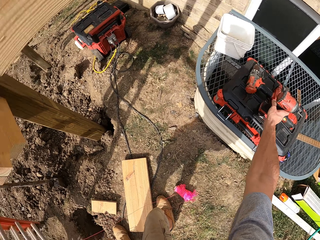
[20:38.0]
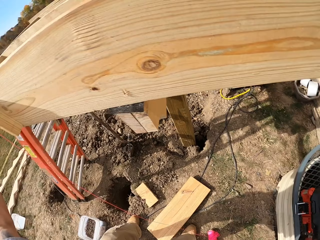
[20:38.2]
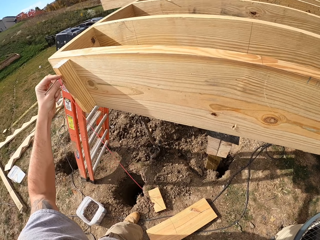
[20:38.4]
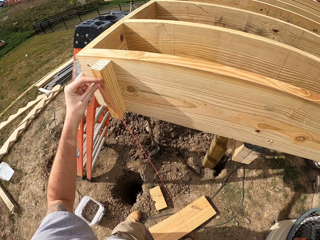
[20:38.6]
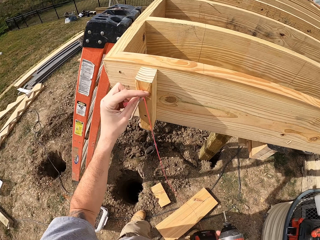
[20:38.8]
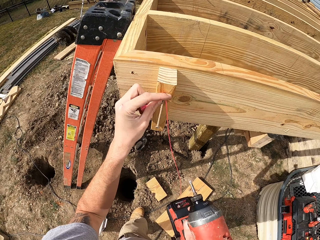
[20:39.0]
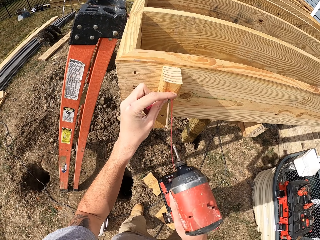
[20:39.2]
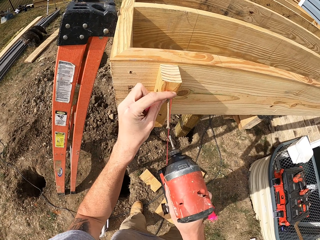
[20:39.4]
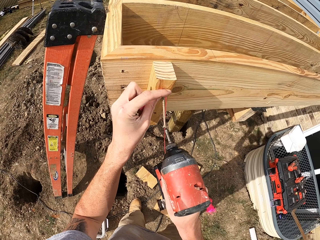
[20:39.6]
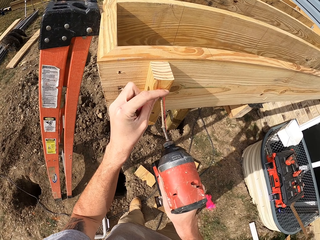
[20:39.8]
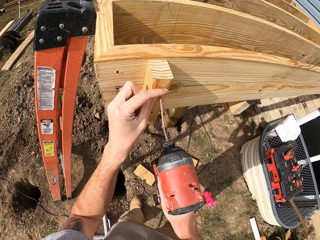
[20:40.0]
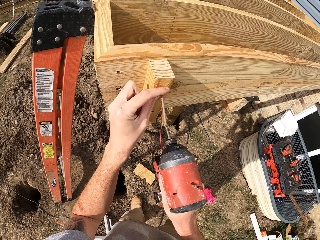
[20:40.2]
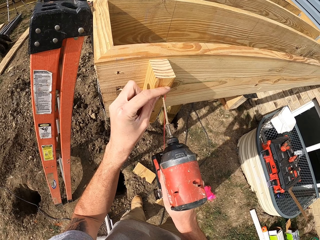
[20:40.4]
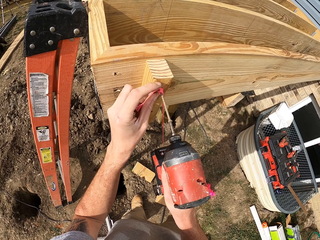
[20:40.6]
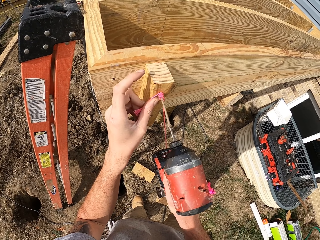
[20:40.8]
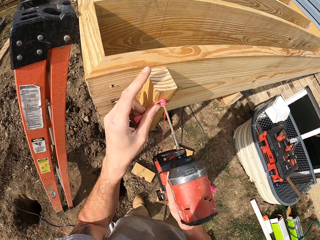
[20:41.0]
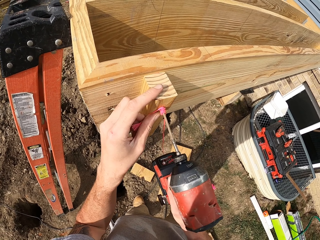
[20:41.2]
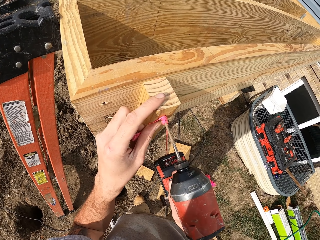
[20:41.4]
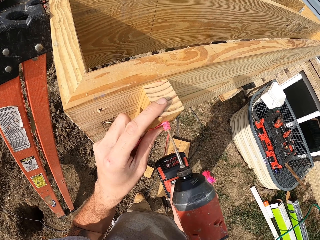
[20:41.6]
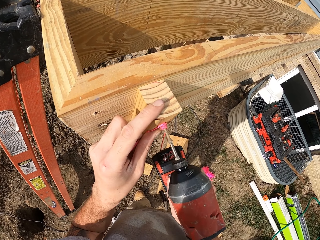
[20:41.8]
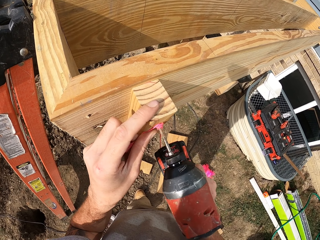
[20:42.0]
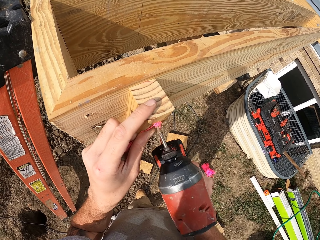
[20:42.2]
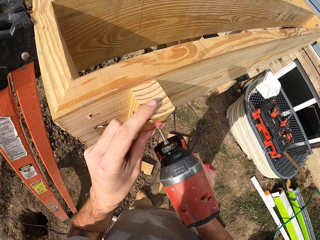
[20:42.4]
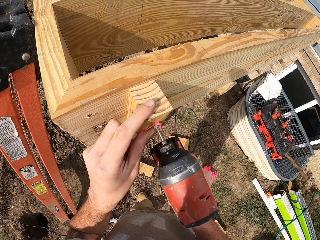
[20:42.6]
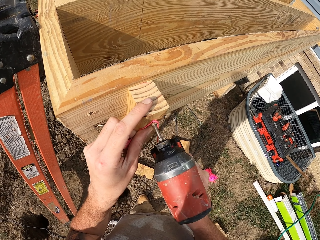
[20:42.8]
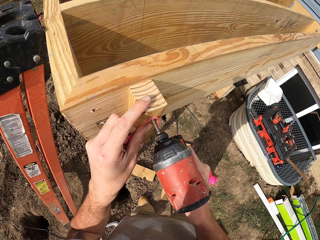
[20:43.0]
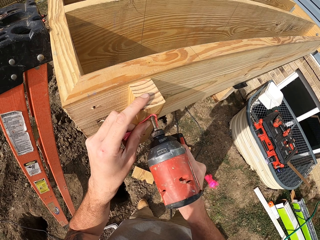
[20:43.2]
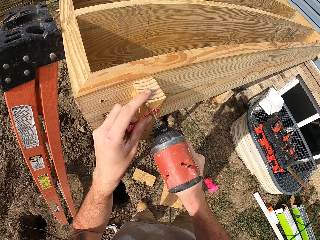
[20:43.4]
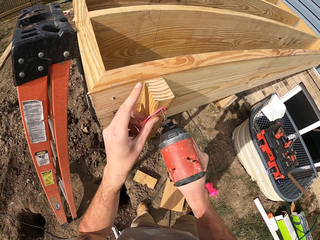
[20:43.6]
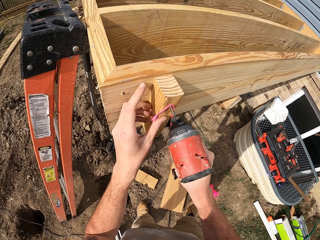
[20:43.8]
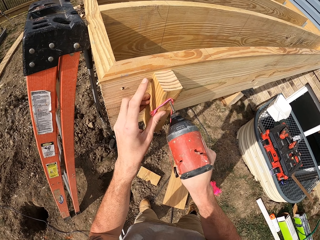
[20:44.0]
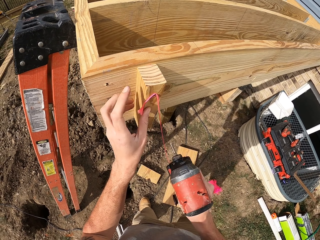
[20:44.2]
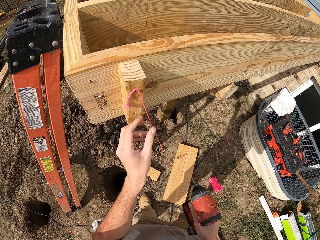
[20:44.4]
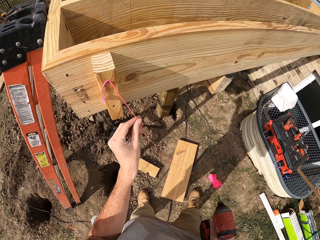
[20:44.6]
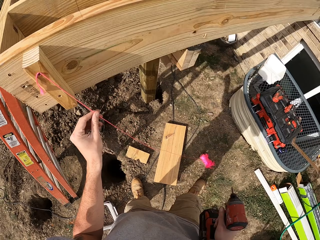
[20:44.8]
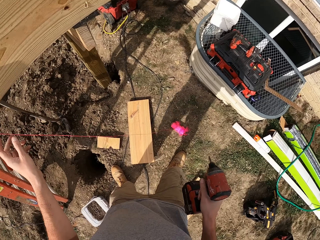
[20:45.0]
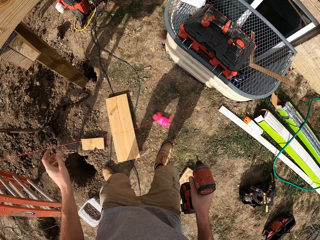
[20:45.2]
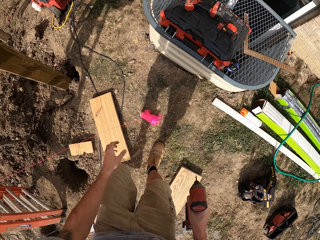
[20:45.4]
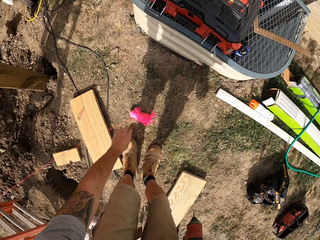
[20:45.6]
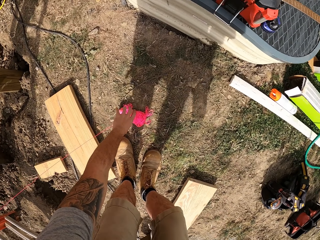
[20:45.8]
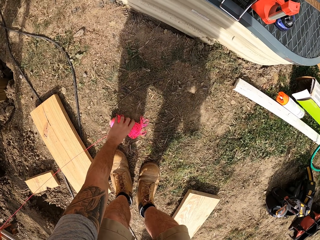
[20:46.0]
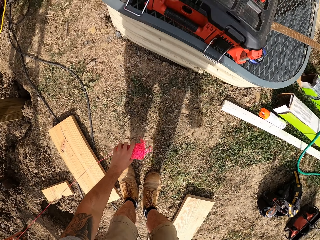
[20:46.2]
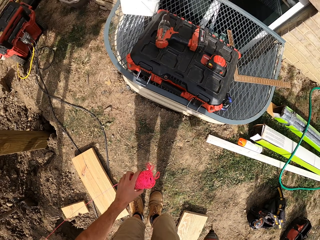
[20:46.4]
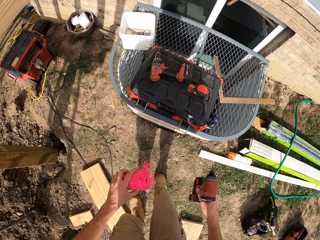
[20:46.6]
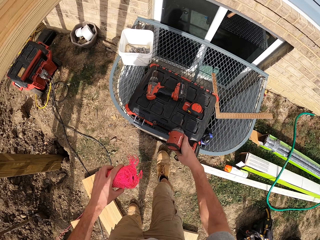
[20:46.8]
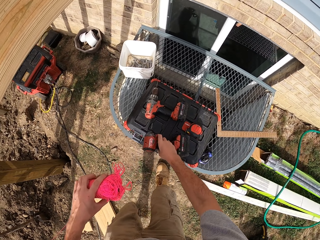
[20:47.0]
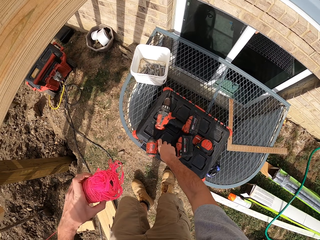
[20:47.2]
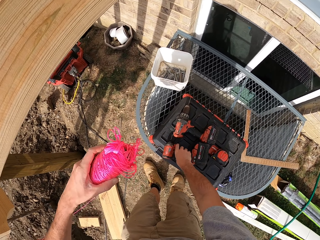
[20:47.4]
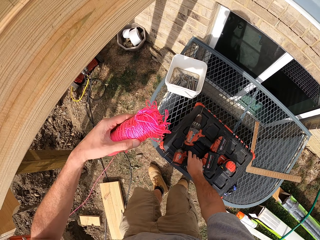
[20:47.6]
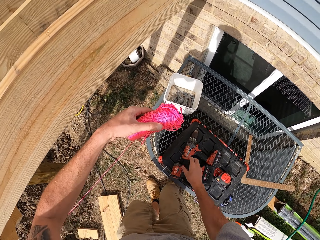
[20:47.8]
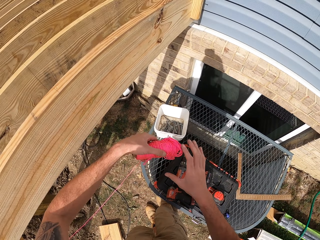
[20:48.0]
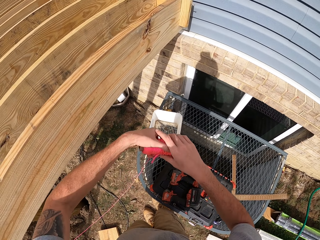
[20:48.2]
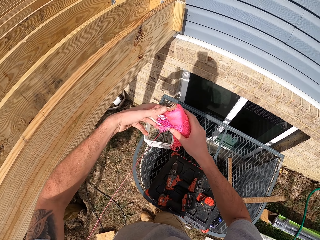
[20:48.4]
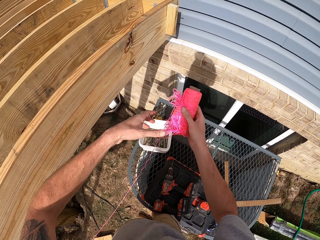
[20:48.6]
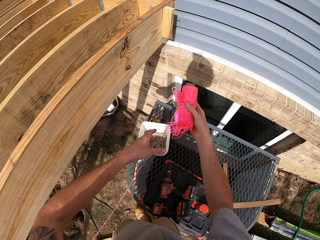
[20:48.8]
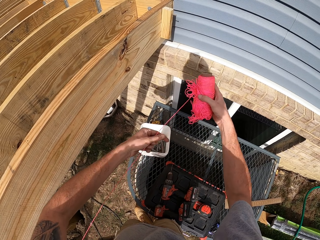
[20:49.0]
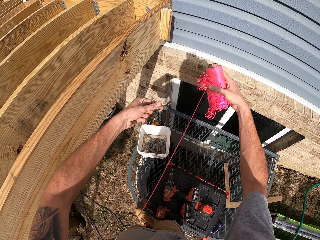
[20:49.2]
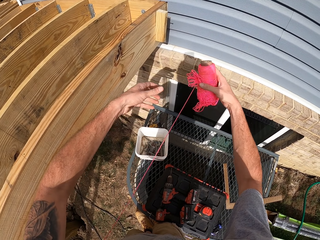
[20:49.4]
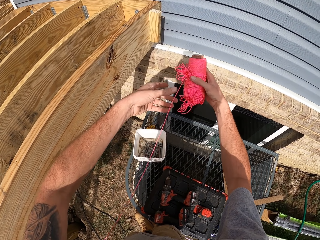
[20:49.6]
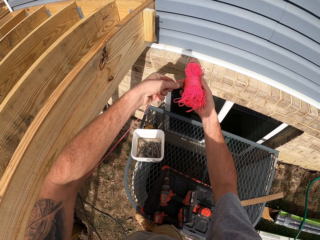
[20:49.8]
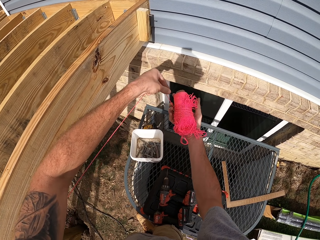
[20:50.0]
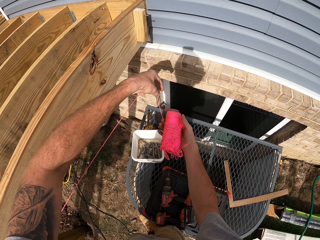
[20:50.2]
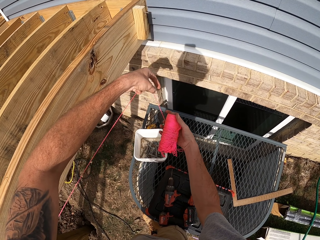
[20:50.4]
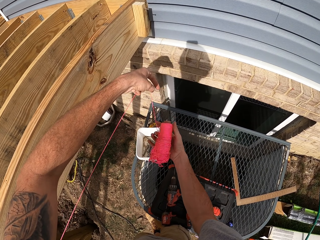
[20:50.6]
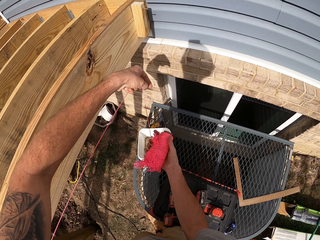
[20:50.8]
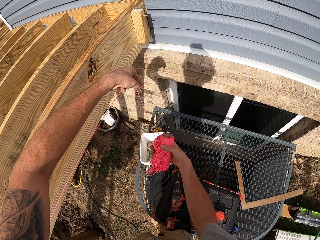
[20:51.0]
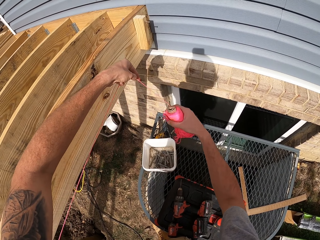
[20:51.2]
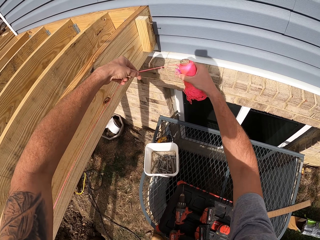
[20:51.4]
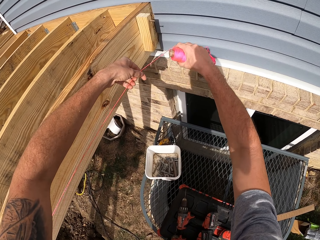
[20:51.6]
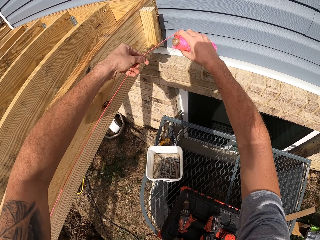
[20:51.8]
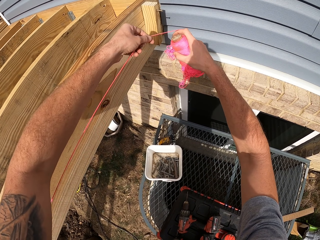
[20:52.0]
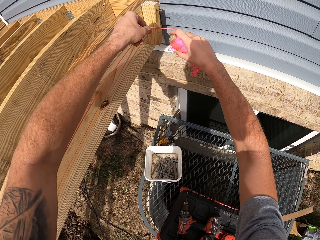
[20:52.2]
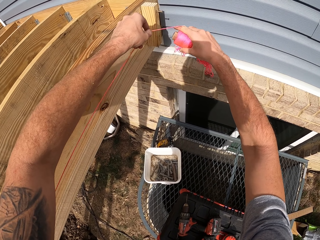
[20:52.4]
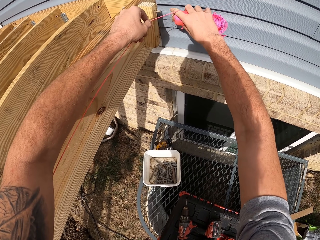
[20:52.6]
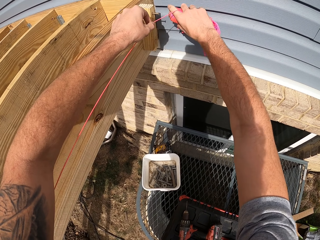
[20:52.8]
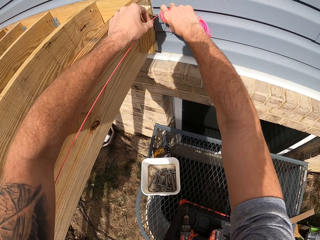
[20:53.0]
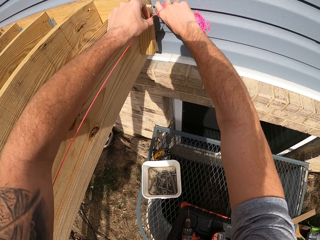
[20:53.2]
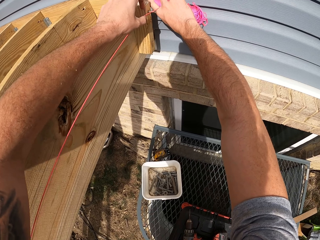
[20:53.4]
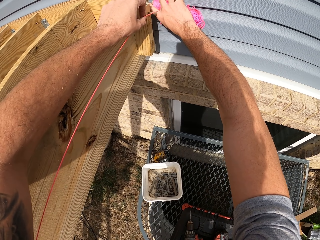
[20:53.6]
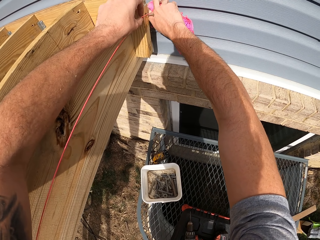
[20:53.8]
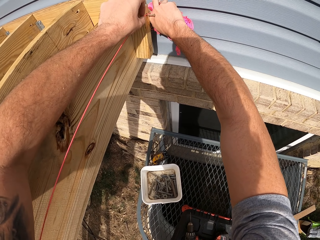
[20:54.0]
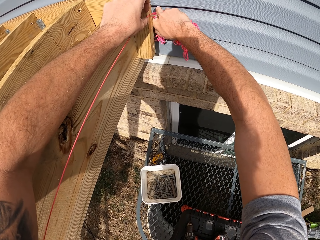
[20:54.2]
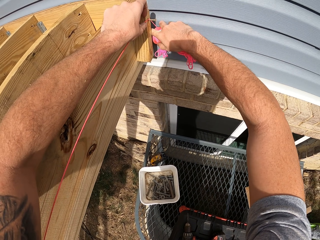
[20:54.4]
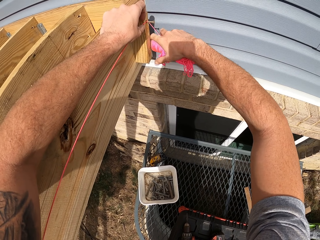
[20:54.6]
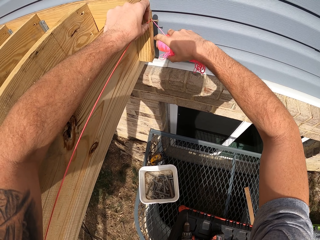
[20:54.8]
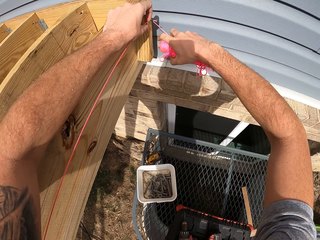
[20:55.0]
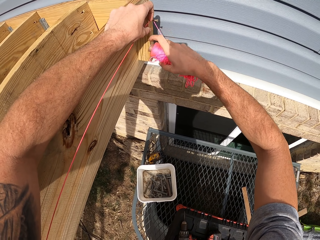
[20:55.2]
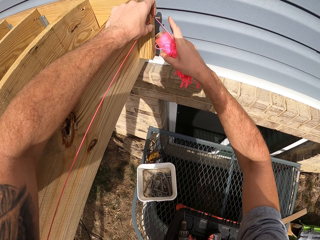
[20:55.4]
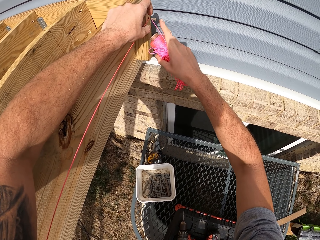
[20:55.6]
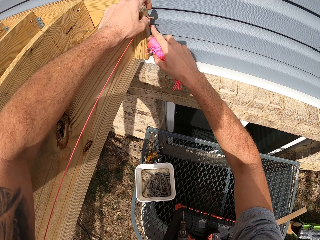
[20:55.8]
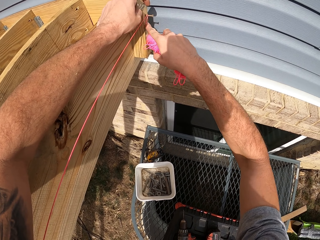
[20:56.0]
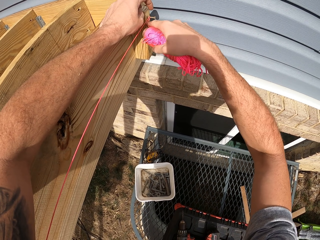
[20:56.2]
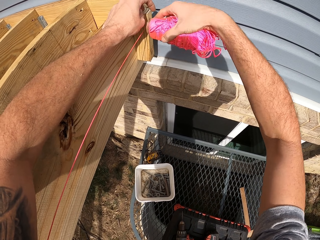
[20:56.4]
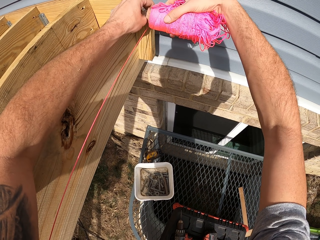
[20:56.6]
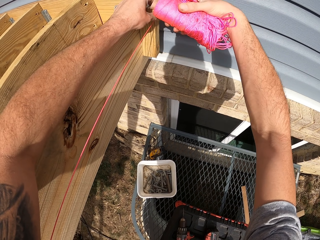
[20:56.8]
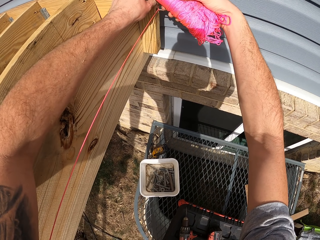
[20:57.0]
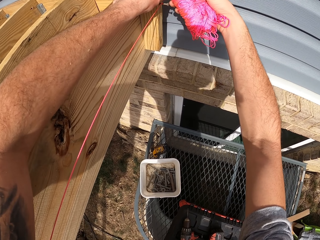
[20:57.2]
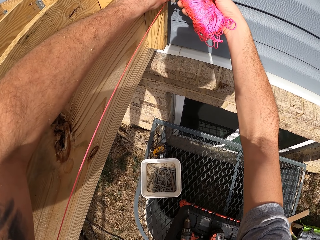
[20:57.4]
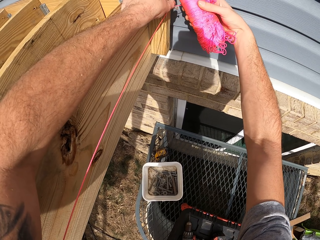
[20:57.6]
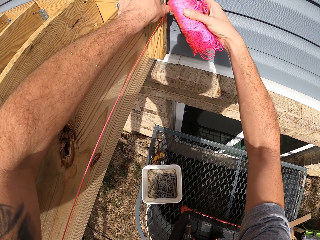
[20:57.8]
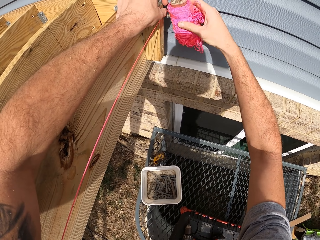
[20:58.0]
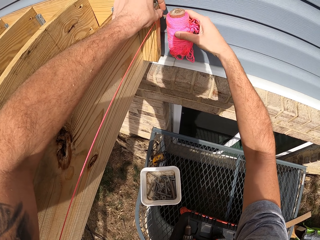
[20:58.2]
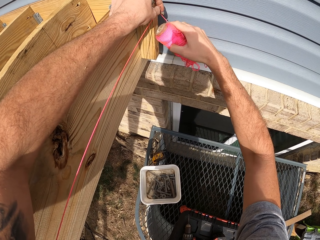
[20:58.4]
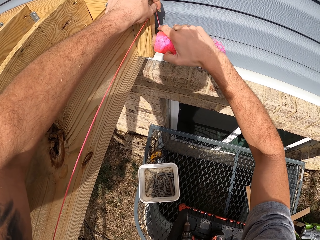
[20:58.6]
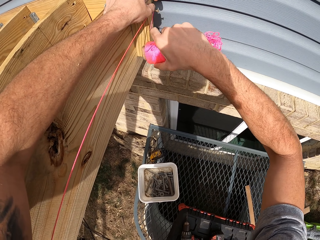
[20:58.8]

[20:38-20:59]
The camera wearer picks up a drill. They drive a screw in the wood with the drill. They pick up the string, put the drill down and elongate the string. They tie the string on a screw. They tie the string to the string.
